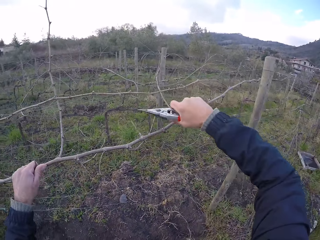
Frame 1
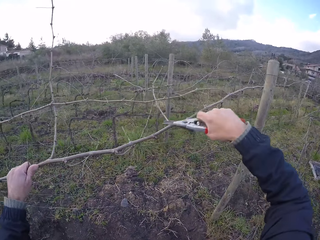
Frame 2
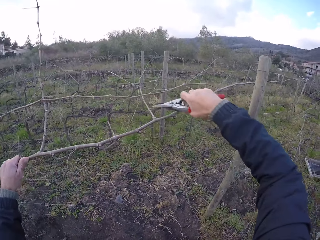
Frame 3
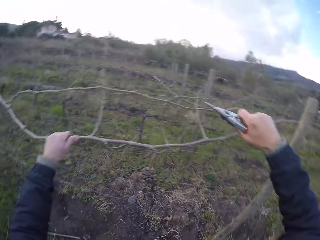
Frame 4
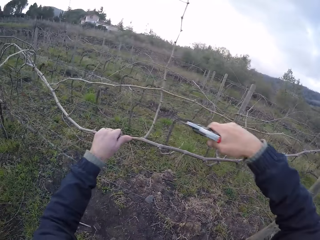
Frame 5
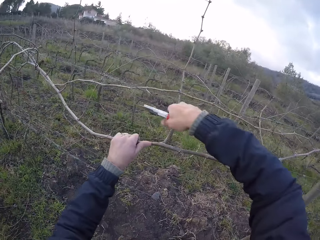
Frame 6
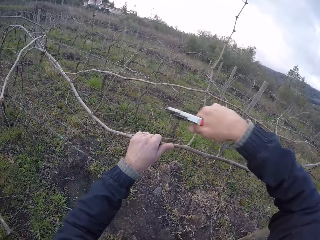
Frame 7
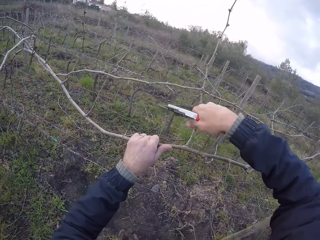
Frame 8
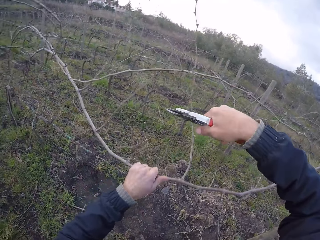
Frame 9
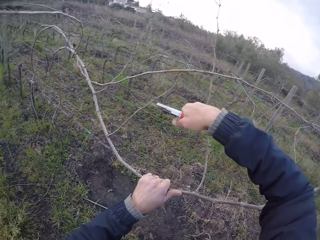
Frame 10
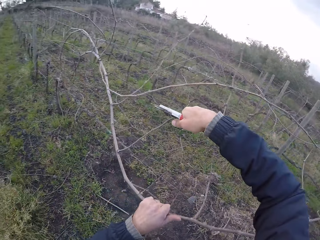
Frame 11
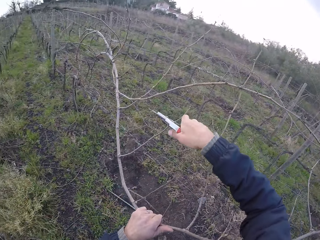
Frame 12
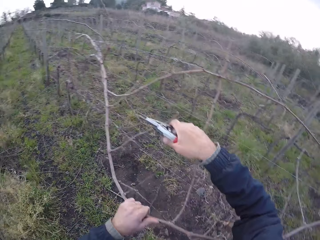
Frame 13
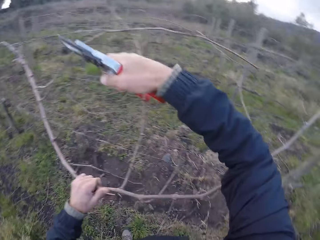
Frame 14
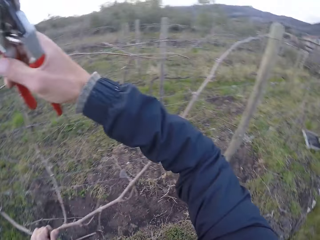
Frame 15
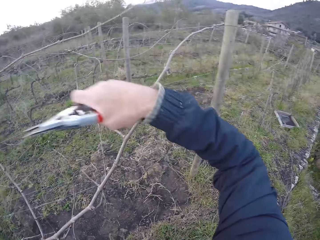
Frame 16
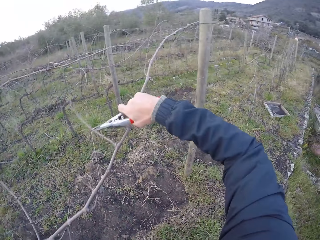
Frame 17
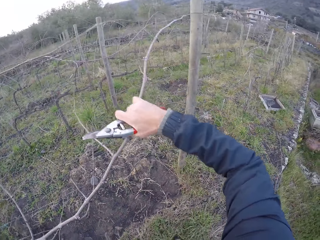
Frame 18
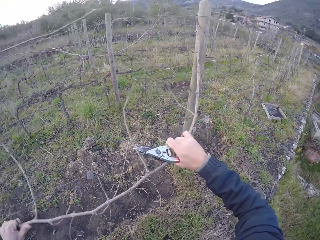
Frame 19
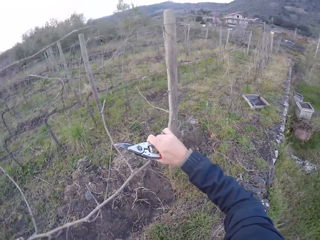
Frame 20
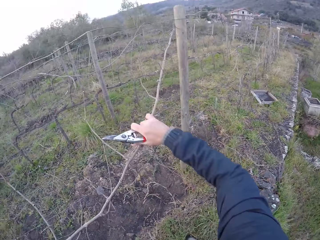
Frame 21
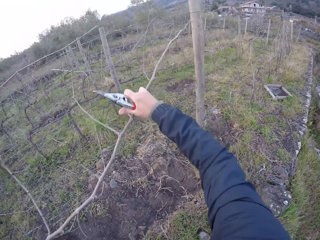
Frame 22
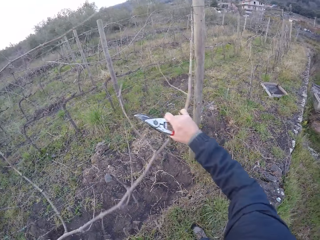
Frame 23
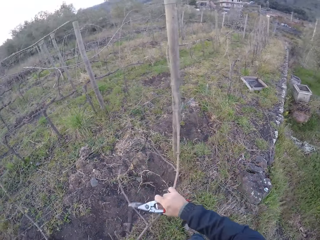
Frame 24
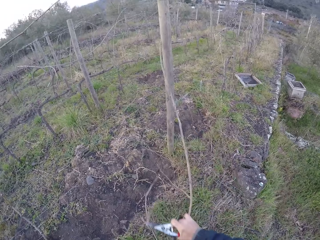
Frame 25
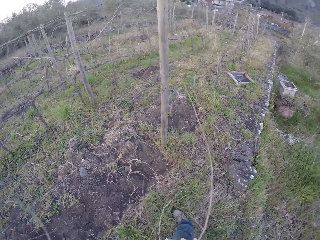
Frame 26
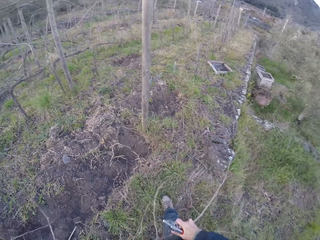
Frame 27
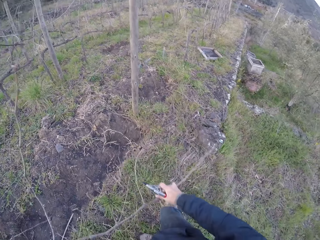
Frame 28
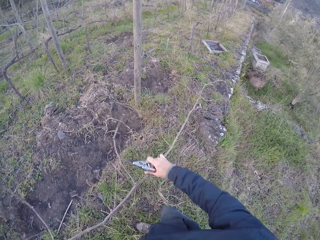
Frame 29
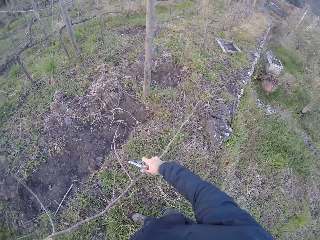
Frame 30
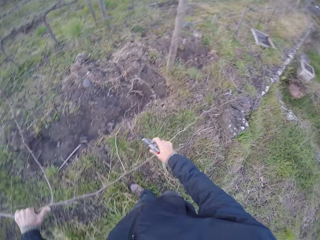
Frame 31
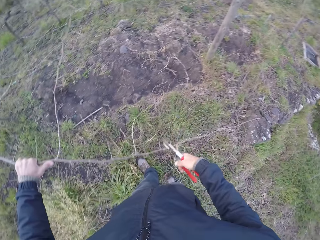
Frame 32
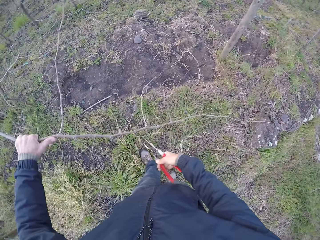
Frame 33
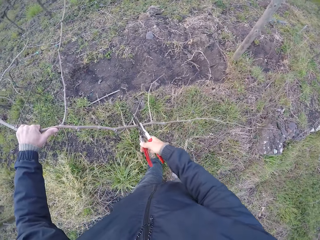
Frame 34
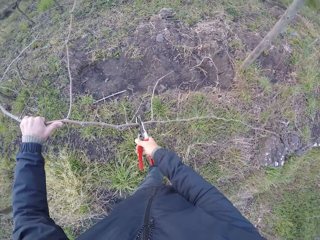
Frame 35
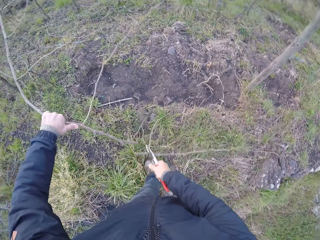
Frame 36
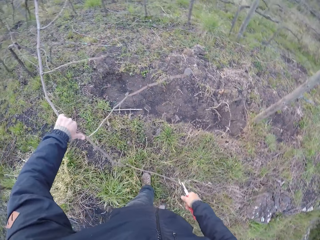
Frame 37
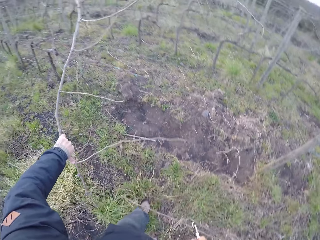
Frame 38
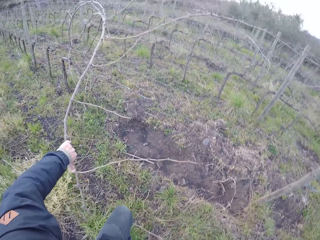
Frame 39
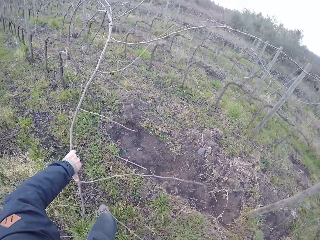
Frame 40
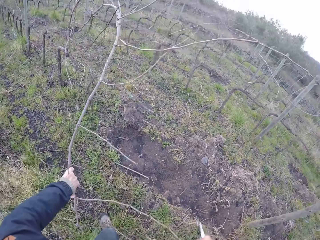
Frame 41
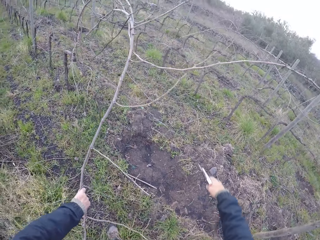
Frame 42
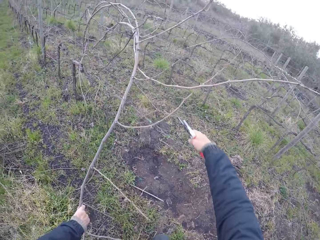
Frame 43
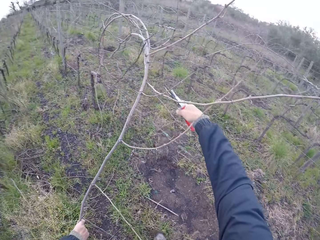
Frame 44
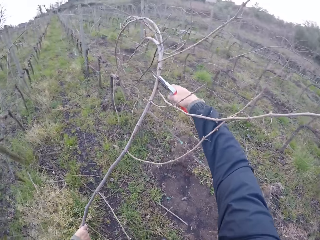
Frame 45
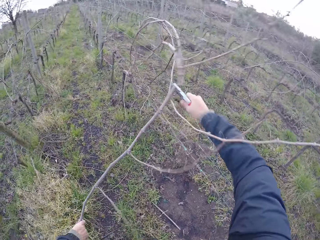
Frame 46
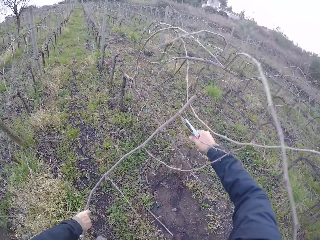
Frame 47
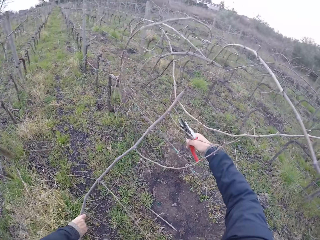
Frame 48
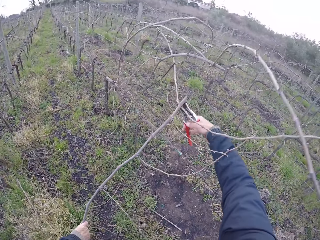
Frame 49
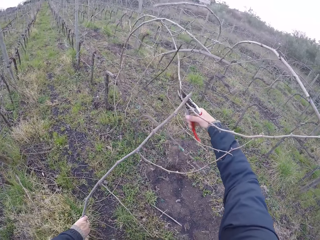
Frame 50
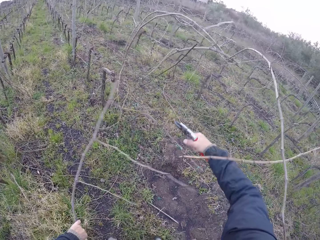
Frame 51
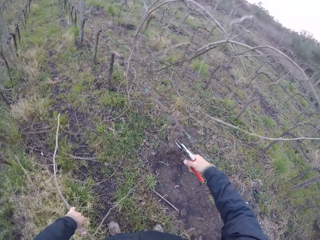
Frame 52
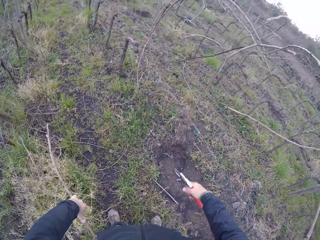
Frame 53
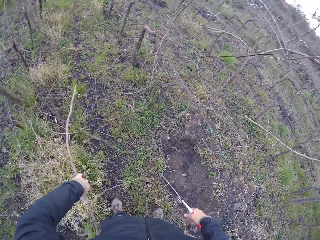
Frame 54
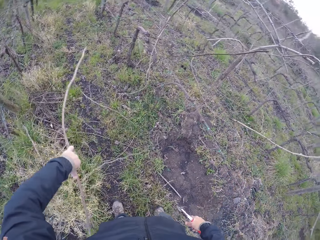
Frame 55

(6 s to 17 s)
The camera wearer cuts the branches of the stick with pliers in his right hand. He cuts the branches of the stick with the pliers in his right hand again. He drags the stick from a barbed wire fence with both hands. He cuts the stick with the pliers in his right hand. He cuts the stick with the pliers in his right hand again.

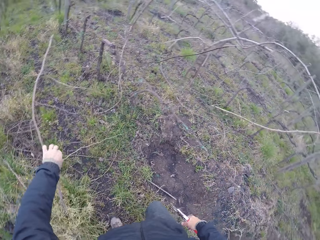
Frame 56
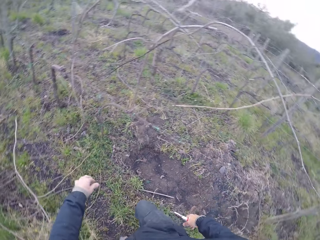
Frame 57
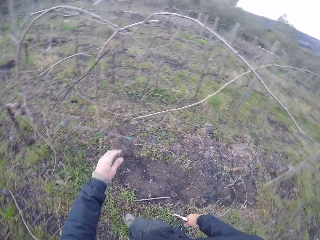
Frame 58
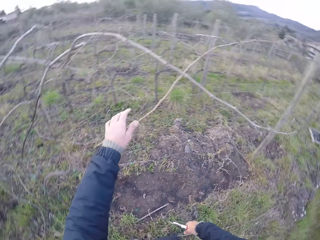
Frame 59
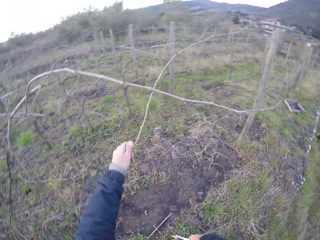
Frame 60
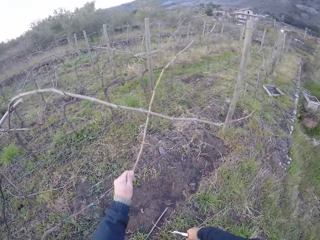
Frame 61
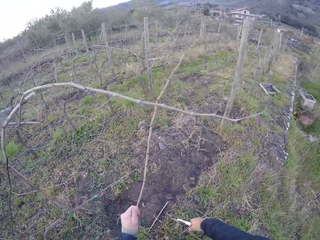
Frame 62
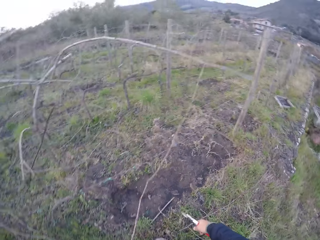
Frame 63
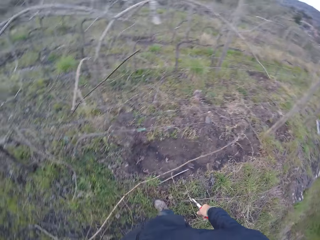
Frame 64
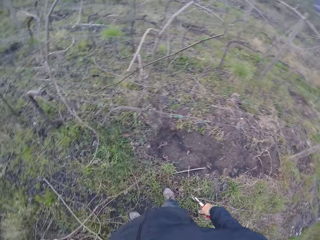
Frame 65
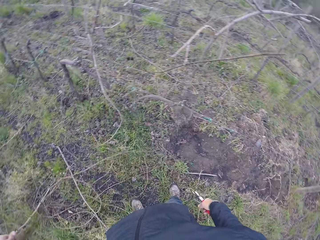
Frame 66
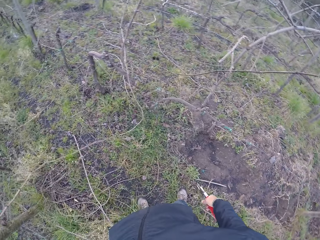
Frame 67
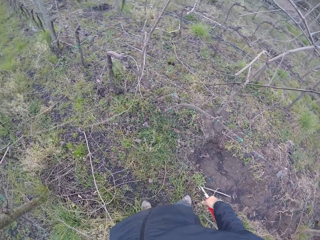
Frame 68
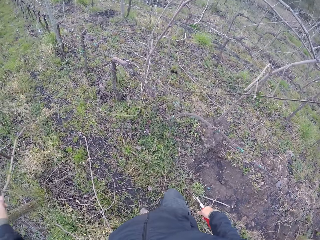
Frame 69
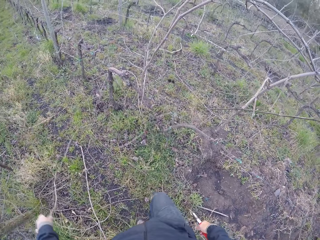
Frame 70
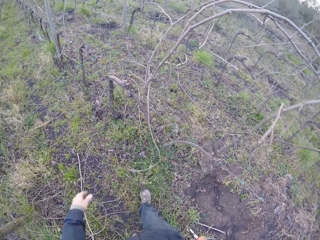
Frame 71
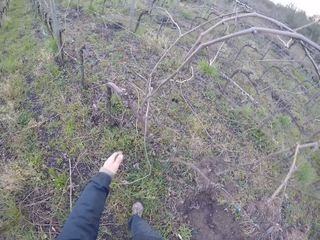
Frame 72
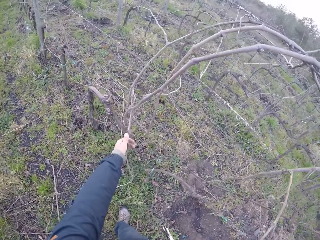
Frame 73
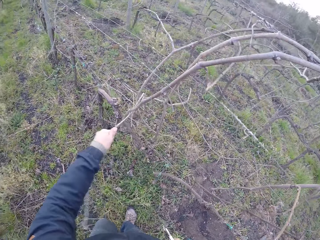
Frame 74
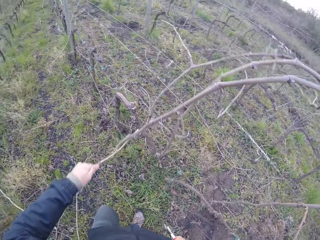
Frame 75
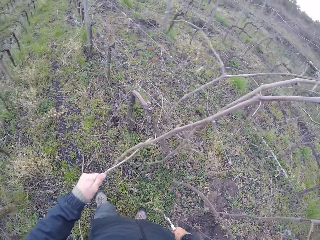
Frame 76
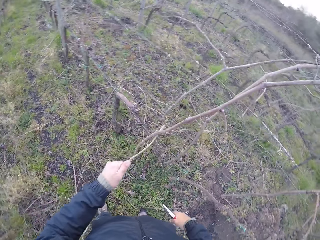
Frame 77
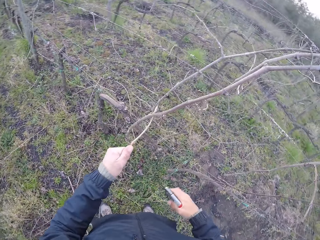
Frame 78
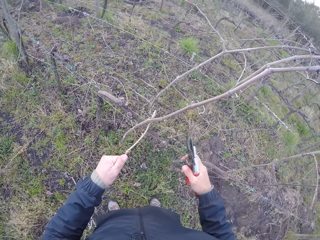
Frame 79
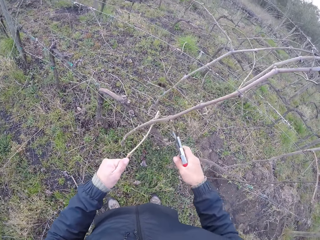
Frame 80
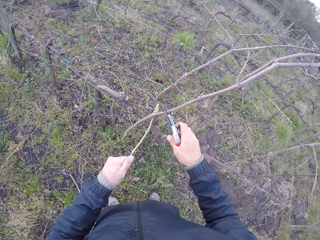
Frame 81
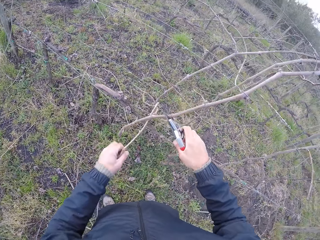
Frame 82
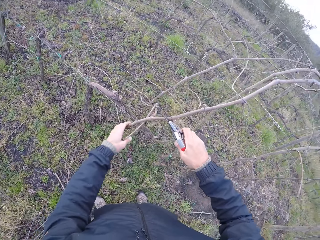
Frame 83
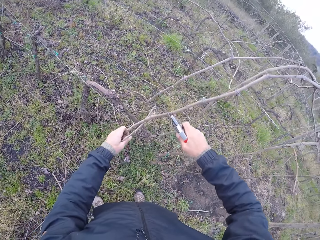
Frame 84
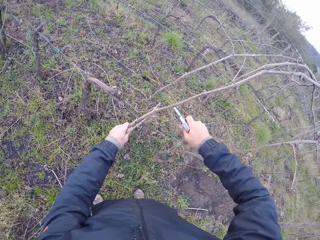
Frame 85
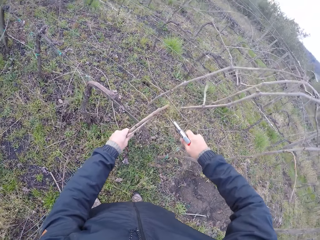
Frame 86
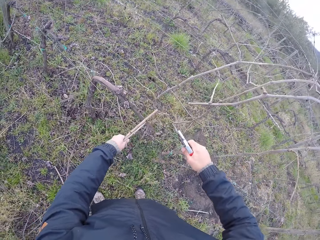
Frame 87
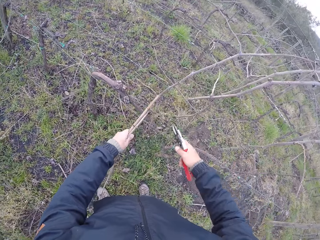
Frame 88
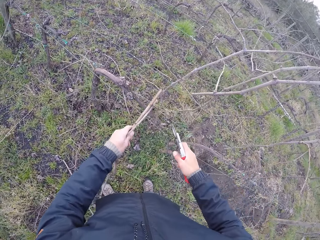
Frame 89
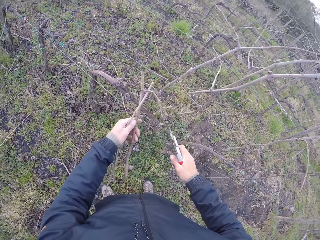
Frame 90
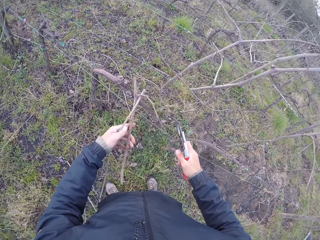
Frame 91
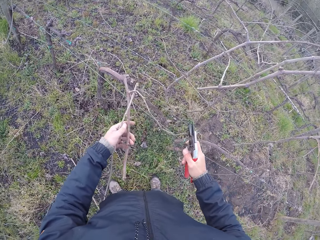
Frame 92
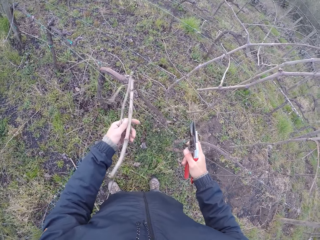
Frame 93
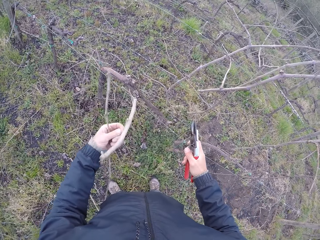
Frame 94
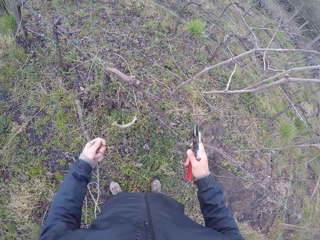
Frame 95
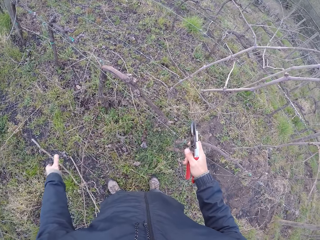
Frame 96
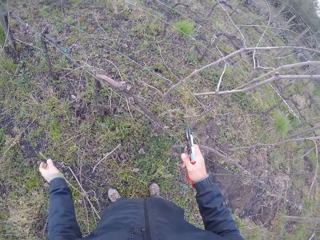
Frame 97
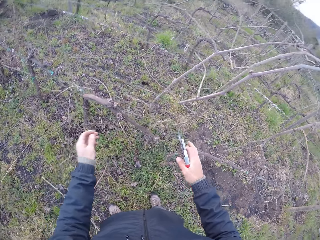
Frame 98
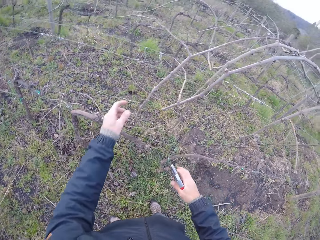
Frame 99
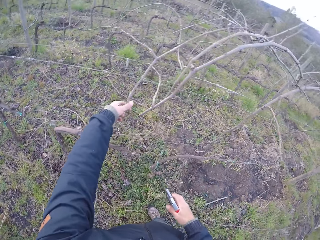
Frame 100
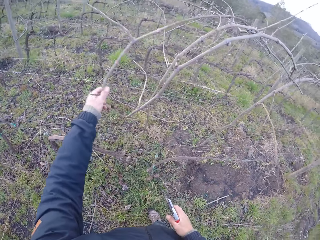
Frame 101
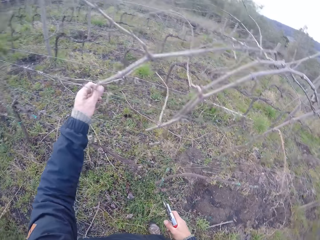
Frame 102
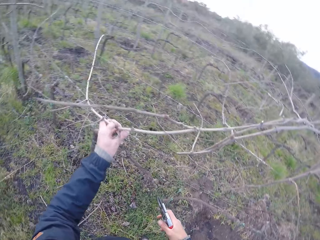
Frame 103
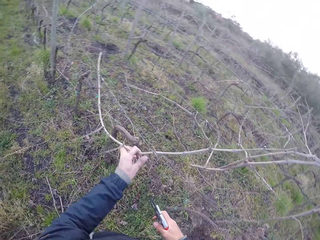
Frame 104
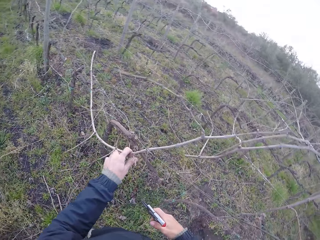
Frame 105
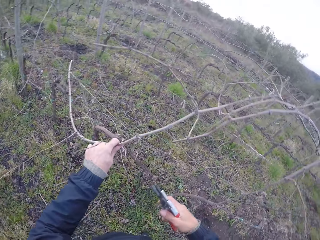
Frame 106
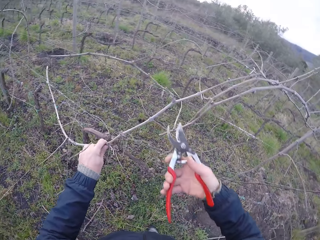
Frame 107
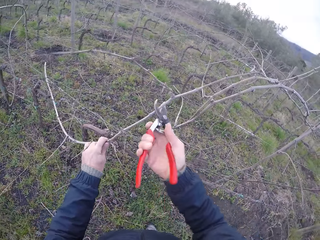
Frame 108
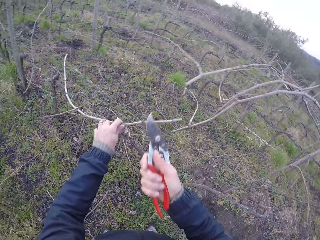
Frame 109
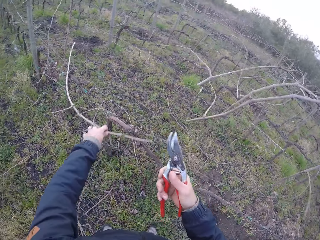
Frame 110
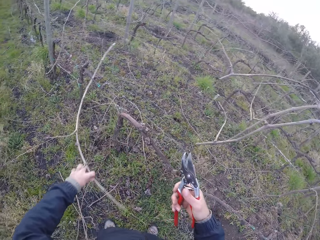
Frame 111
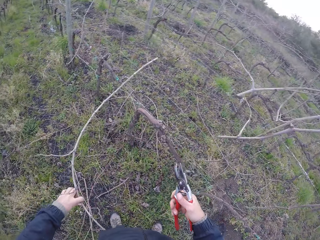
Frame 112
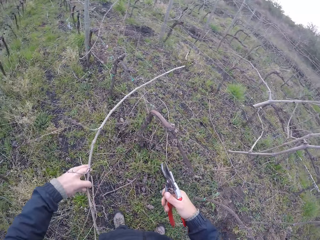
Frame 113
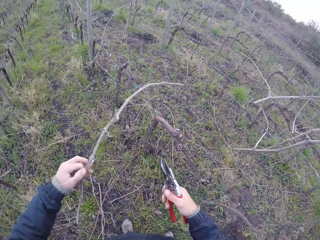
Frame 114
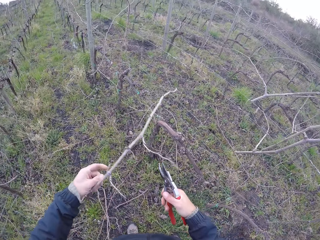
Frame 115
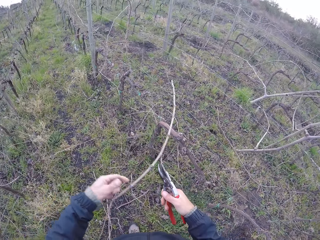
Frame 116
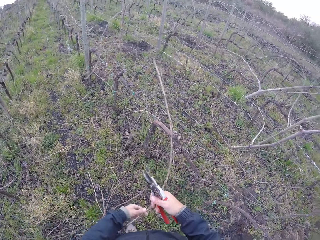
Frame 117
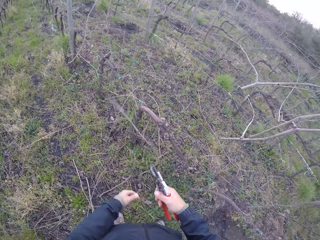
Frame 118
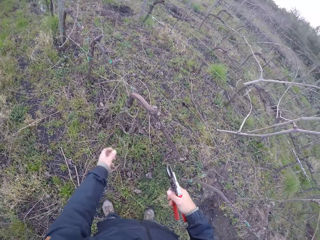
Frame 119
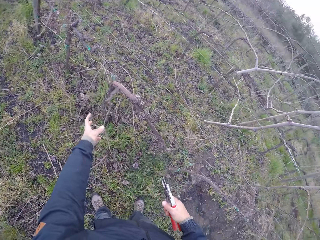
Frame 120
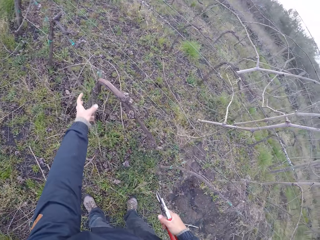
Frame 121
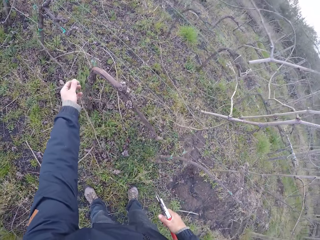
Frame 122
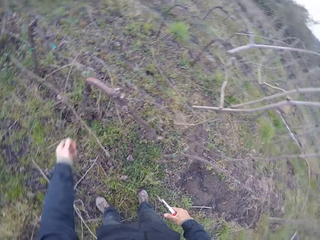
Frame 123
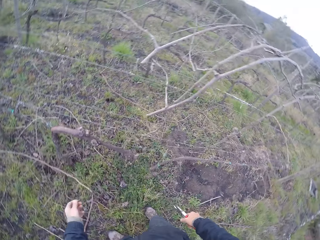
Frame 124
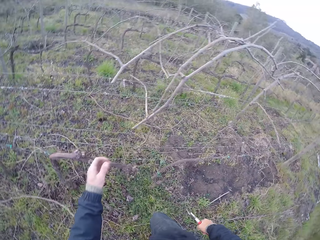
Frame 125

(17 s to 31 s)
The camera wearer drops the stick in his left hand on the floor. He drags a stick from the barbed wire with his left hand. He drops the stick in his left hand on the floor. He drags a stick from the barbed wire with his left hand. He cuts a stick with the pliers in his right hand. He drops the stick in his left hand on the floor. He drags a stick from the barbed wire with his left hand. He cuts the stick with the pliers in his right hand. He drops the stick in his left hand on the floor.
